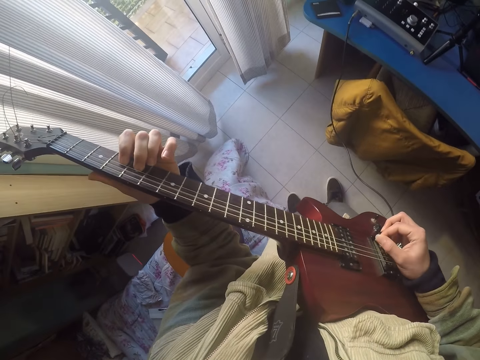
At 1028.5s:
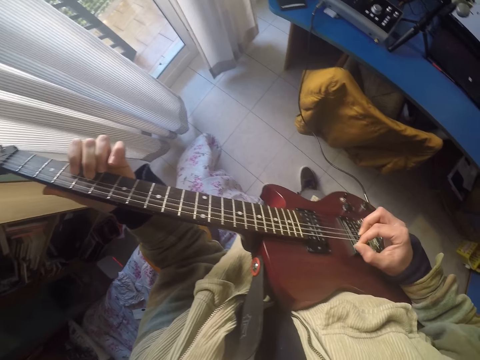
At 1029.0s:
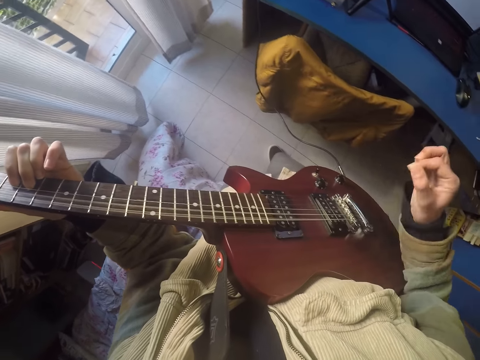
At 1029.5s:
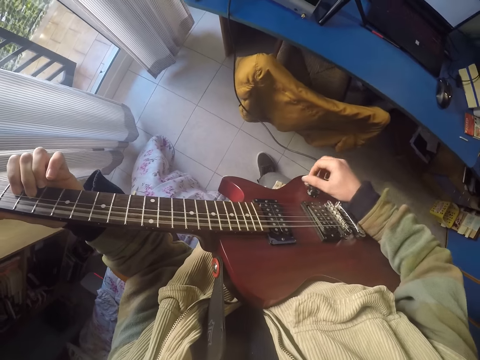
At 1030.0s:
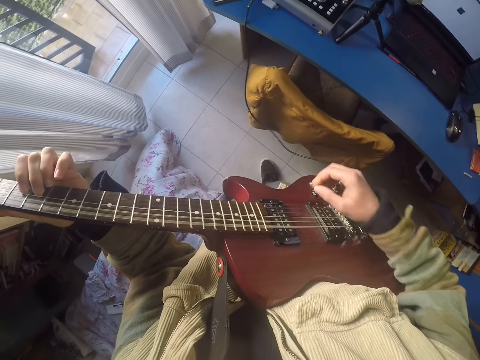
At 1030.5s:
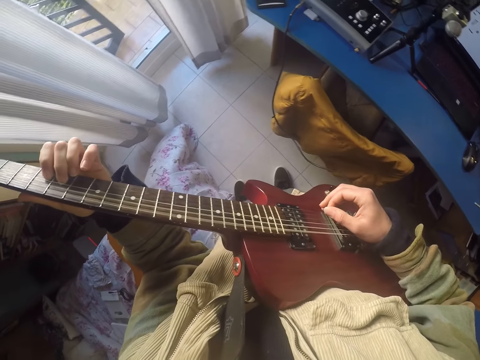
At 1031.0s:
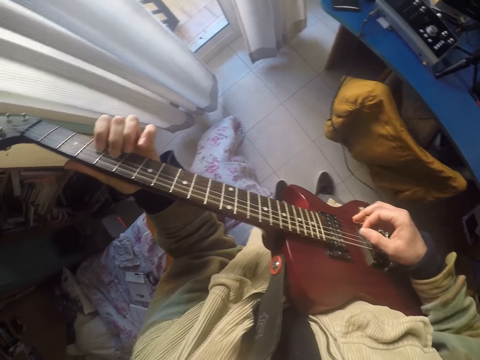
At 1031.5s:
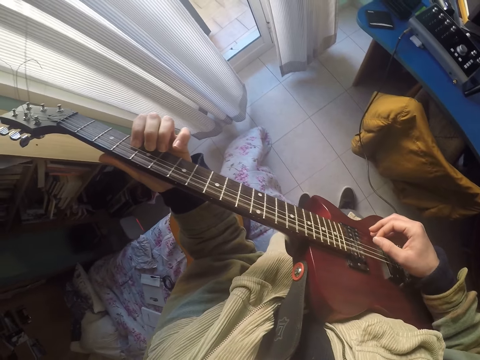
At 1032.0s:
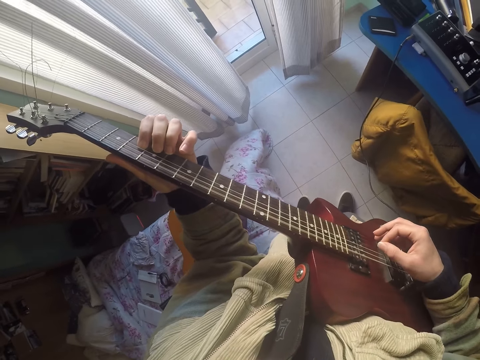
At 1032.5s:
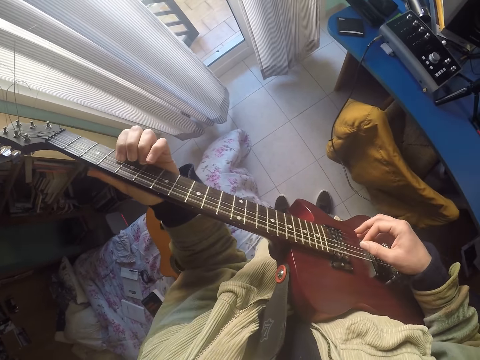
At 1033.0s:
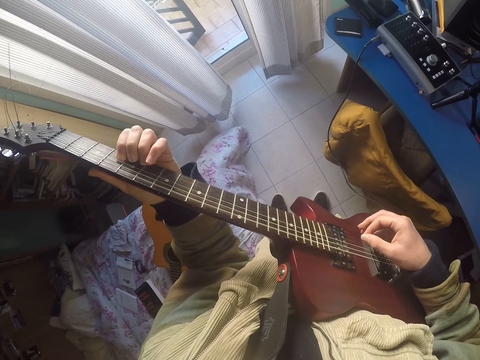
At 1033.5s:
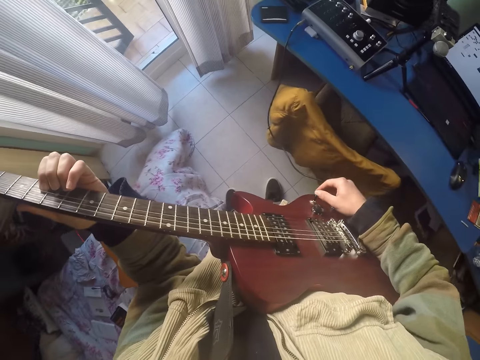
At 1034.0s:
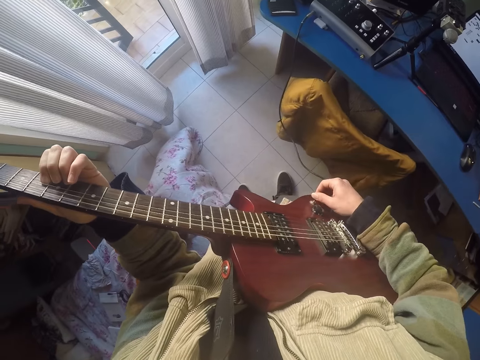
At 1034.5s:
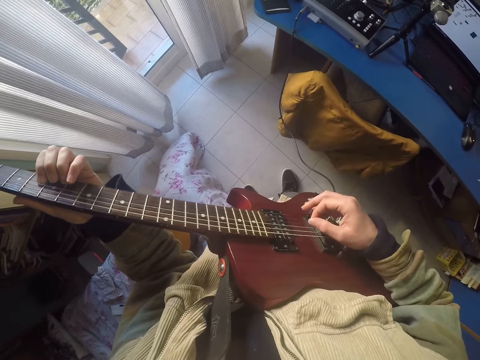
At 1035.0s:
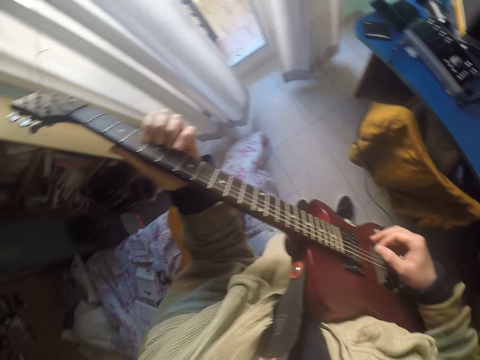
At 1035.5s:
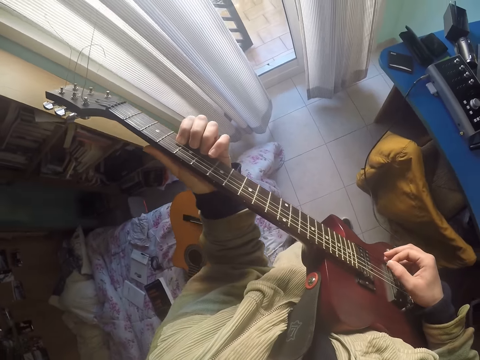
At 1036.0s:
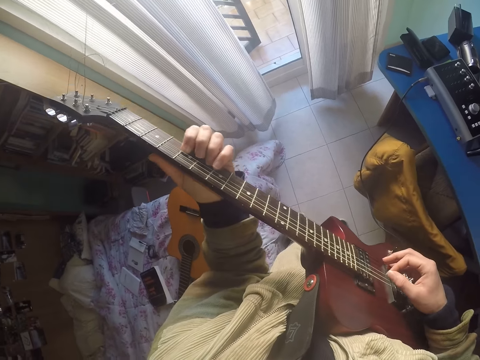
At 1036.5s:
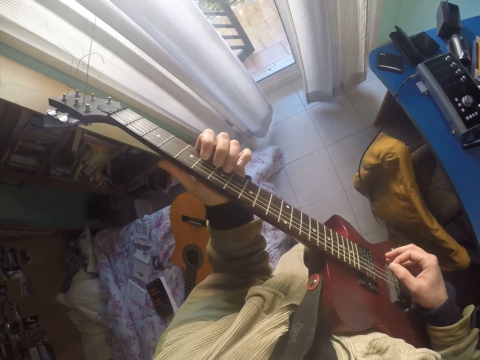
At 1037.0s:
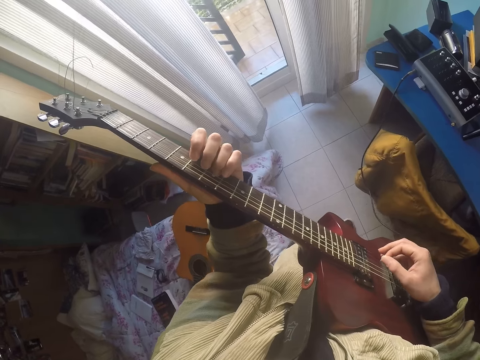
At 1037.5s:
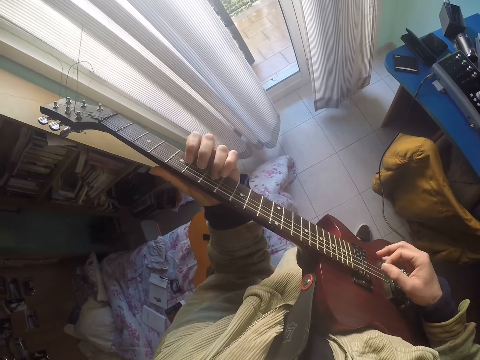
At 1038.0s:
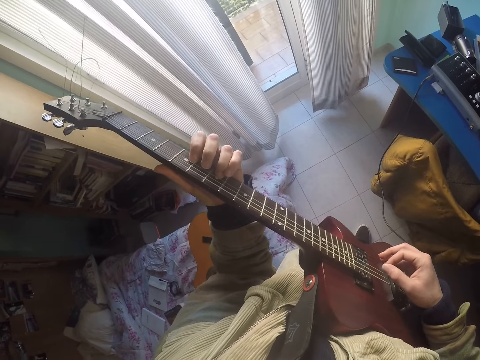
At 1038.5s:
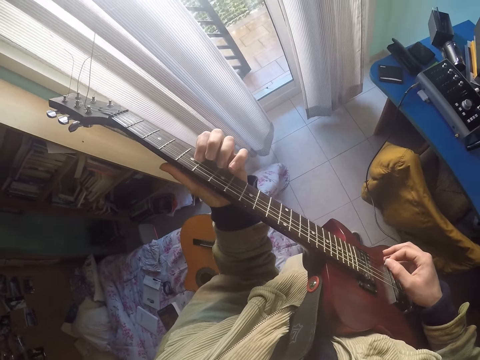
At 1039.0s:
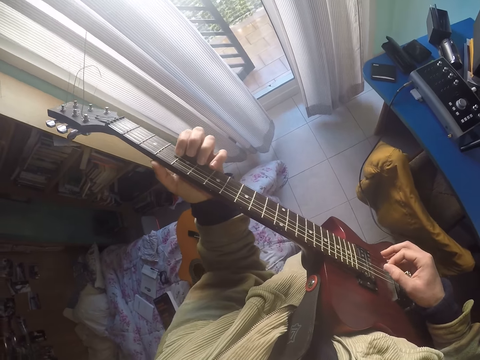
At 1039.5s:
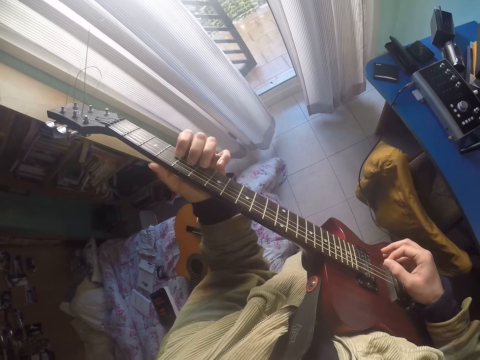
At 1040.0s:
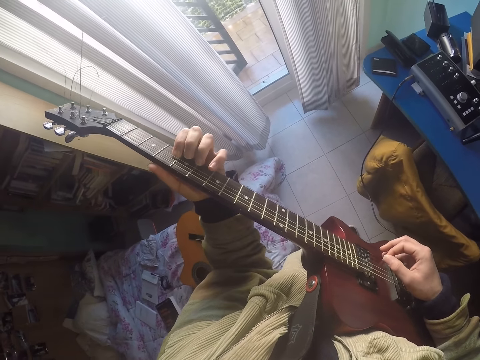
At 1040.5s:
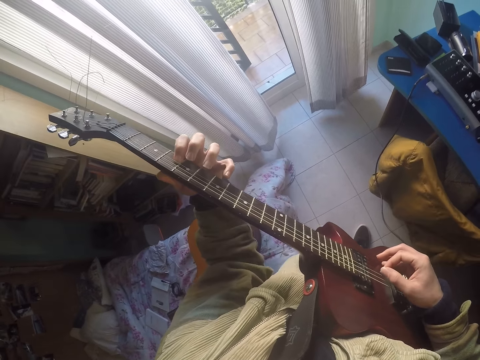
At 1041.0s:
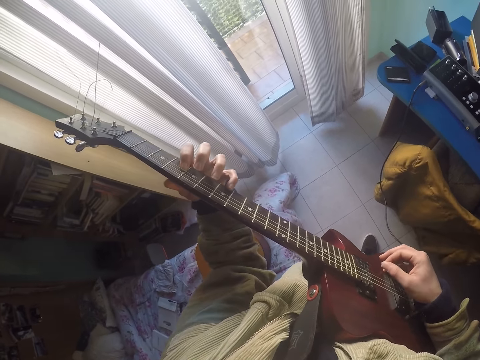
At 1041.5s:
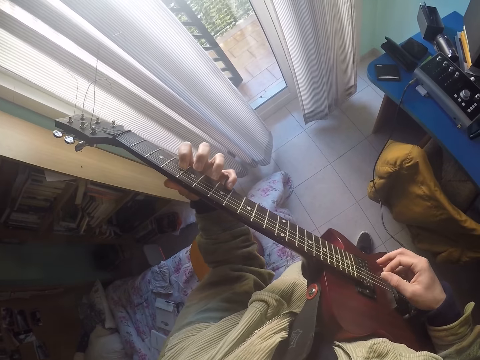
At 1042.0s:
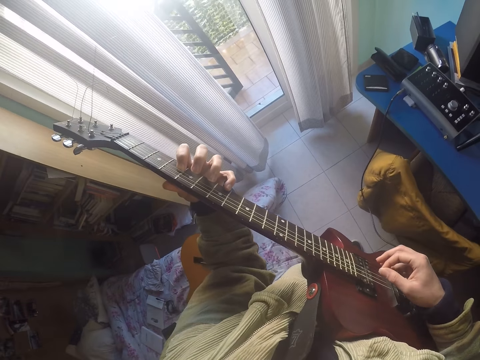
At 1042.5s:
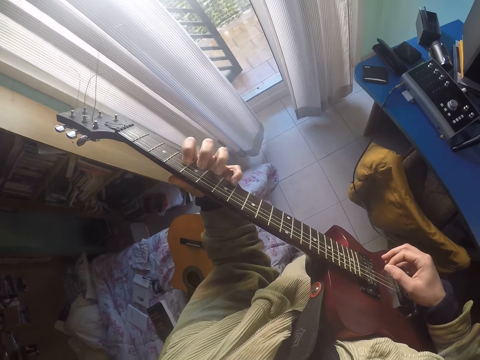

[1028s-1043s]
The camera wearer touches the tone control. They play the guitar. They touch the tone control. They adjust the bridge pins. They play the guitar.

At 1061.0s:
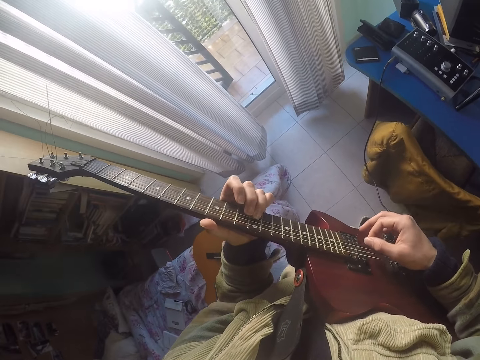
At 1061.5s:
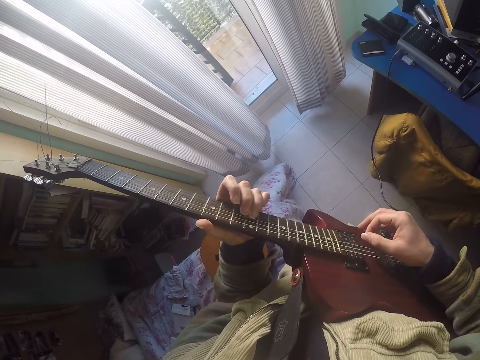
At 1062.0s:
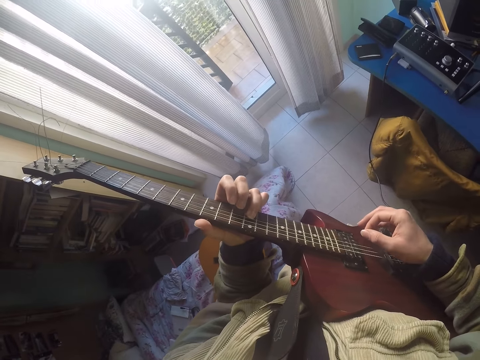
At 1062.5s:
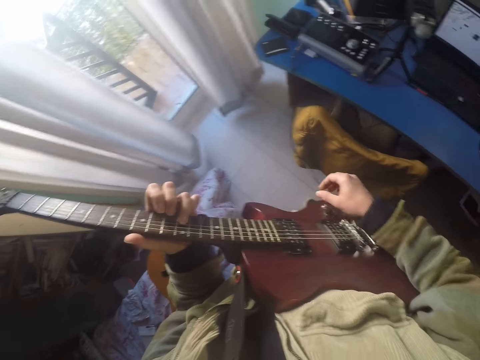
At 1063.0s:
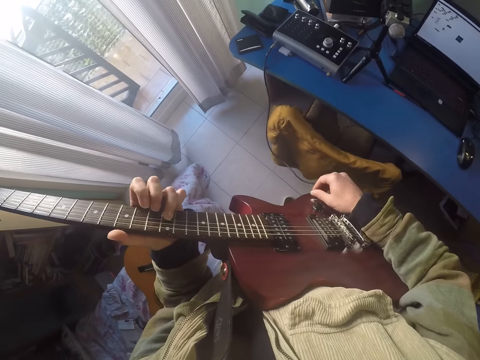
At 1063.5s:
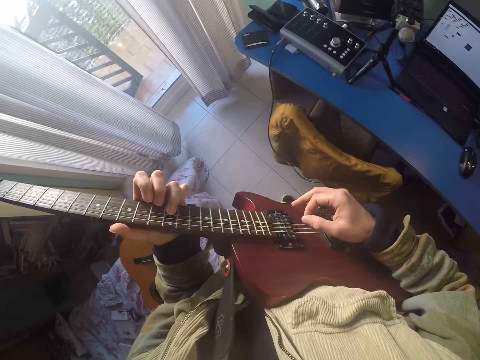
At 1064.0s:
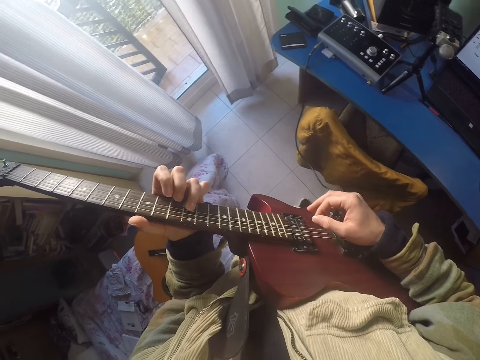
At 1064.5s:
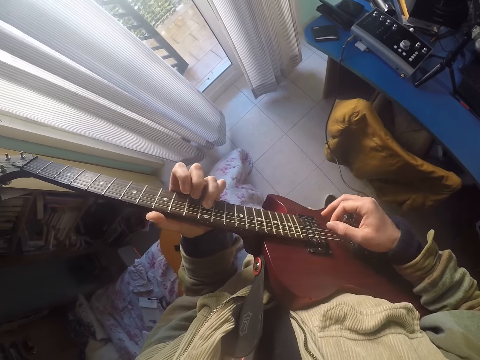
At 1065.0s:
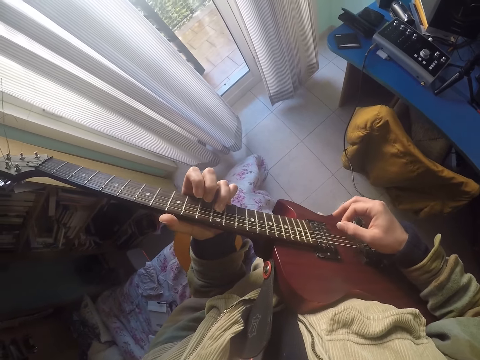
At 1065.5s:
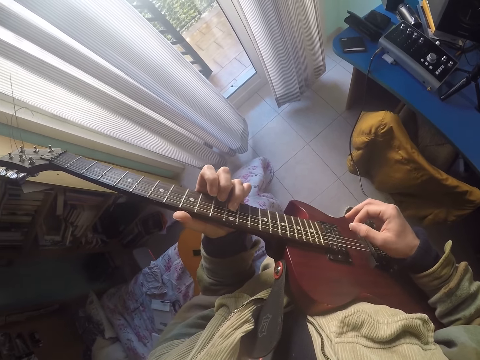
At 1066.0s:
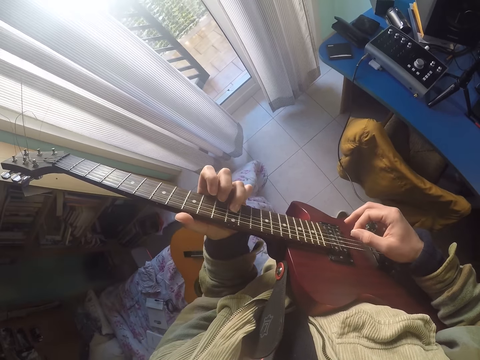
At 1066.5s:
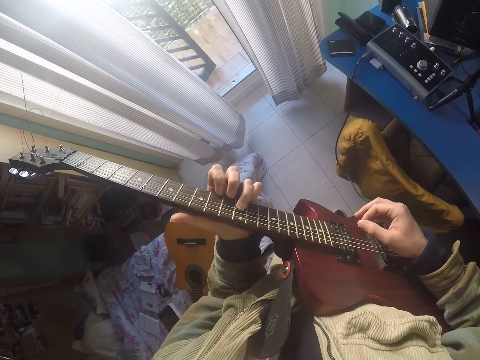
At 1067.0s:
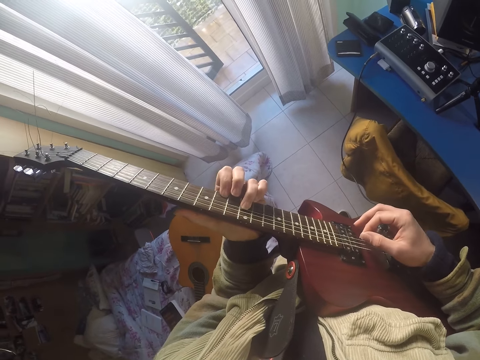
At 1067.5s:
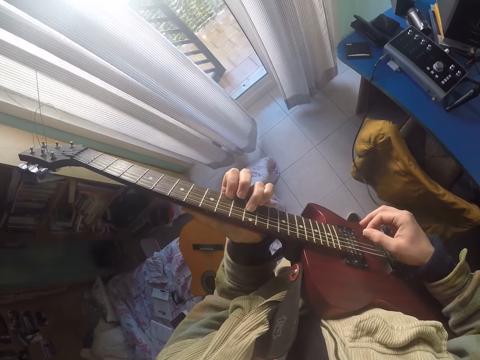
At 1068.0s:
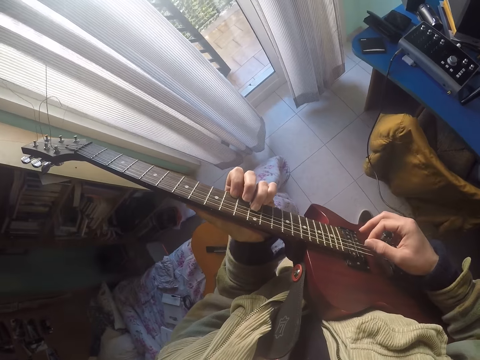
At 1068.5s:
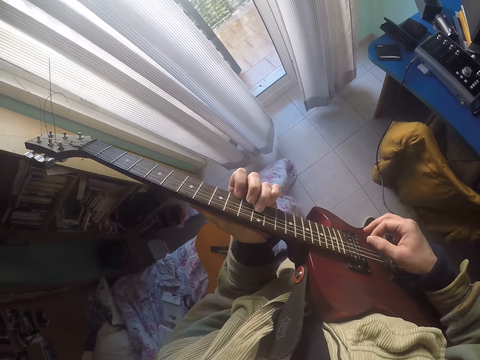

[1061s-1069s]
The camera wearer touches the tone control. They play the guitar.

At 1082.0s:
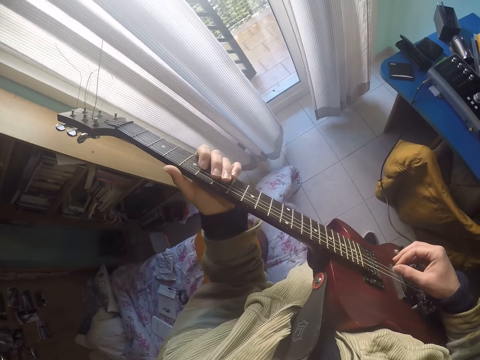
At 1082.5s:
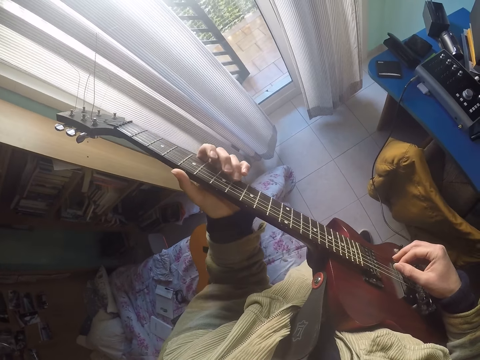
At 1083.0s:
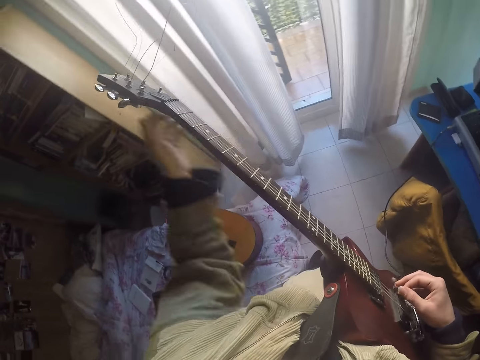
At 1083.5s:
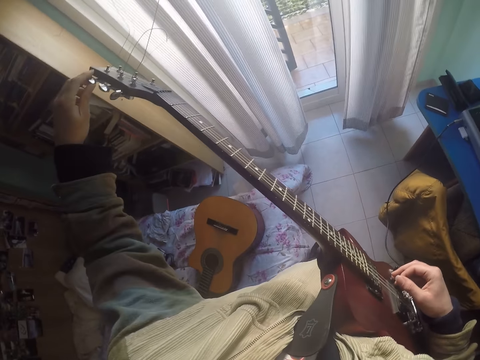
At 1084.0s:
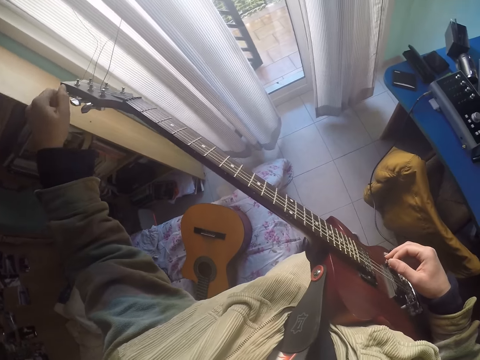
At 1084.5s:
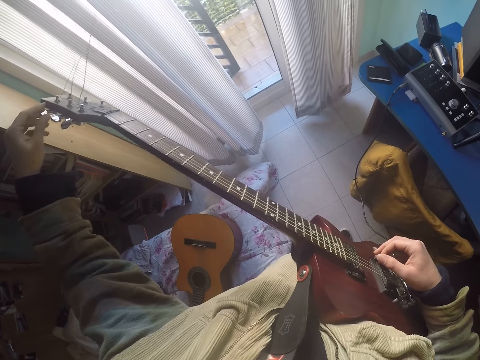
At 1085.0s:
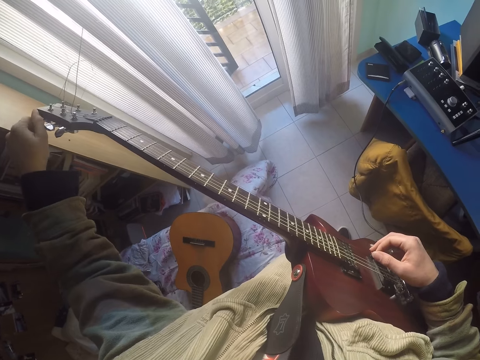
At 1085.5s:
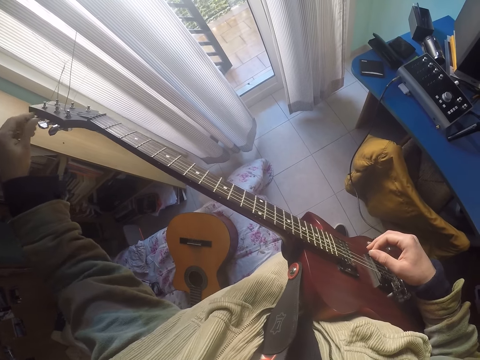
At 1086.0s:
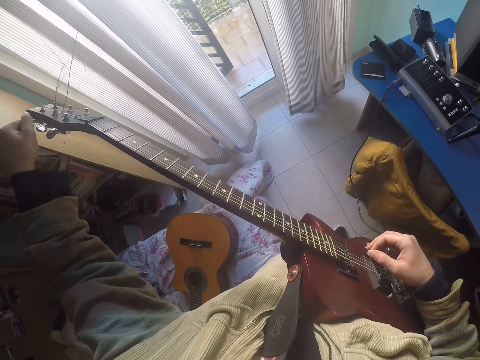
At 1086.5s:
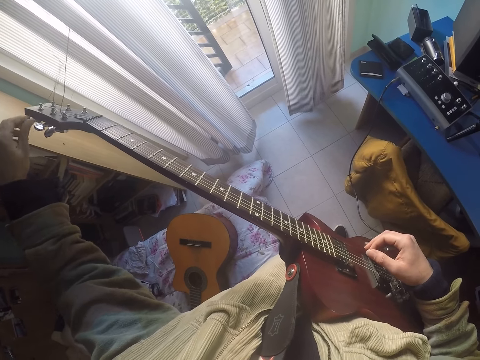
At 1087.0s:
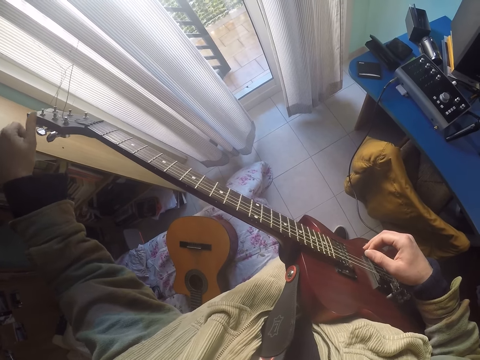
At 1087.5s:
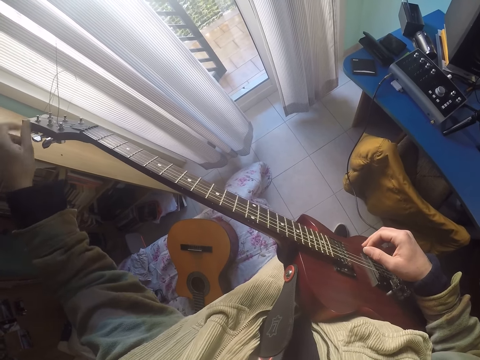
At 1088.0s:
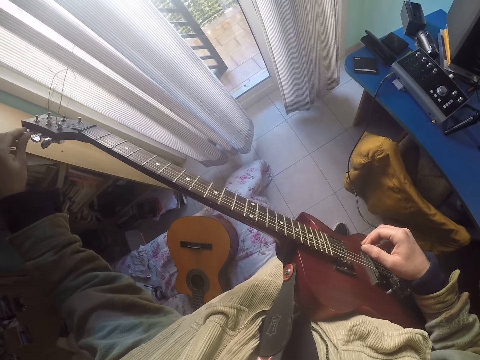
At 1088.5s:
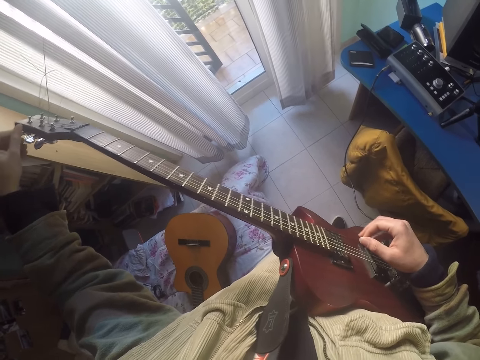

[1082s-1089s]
The camera wearer adjusts the tuning peg.
